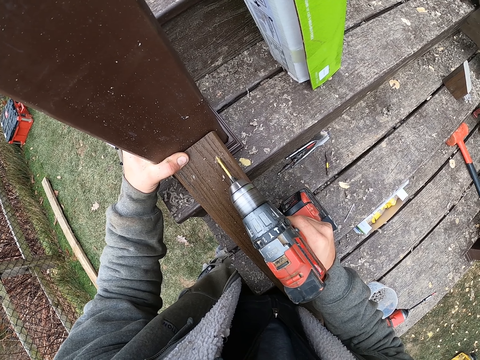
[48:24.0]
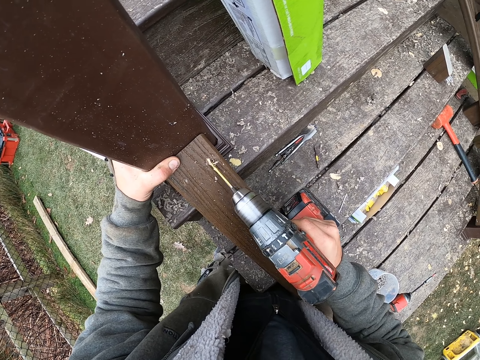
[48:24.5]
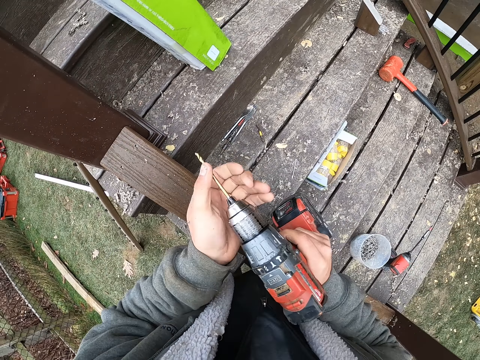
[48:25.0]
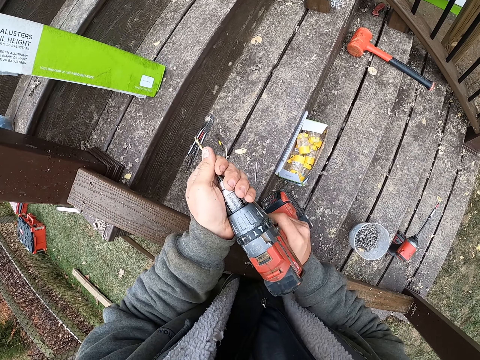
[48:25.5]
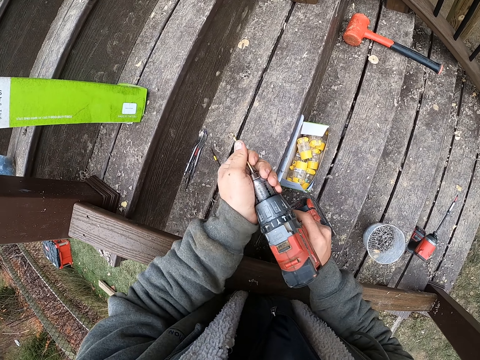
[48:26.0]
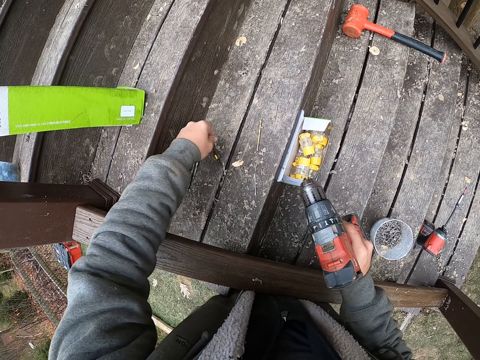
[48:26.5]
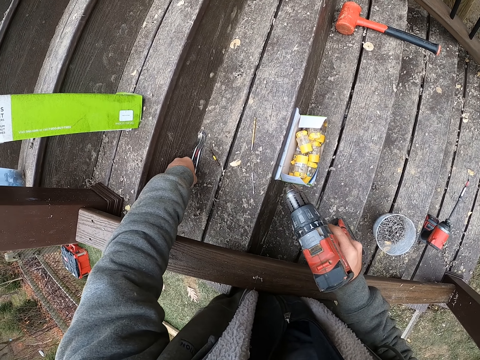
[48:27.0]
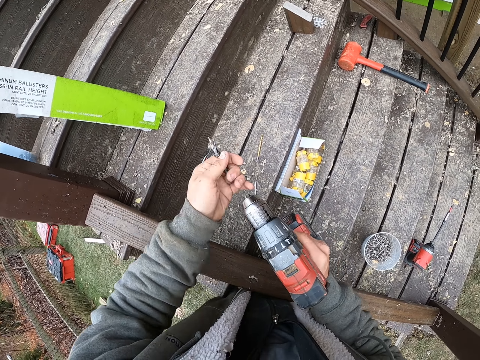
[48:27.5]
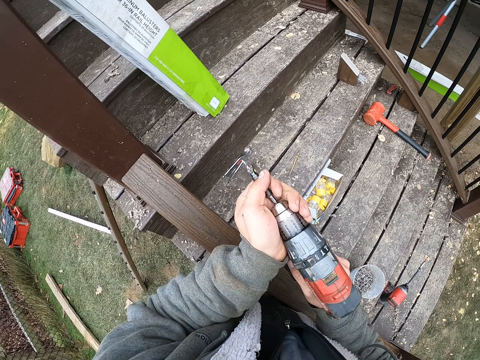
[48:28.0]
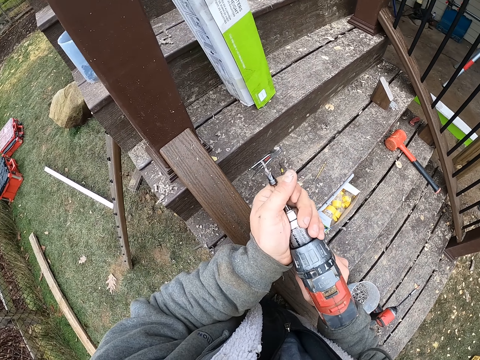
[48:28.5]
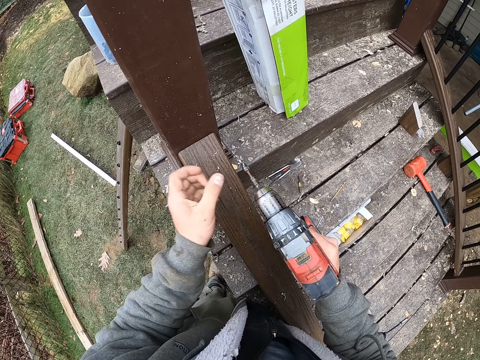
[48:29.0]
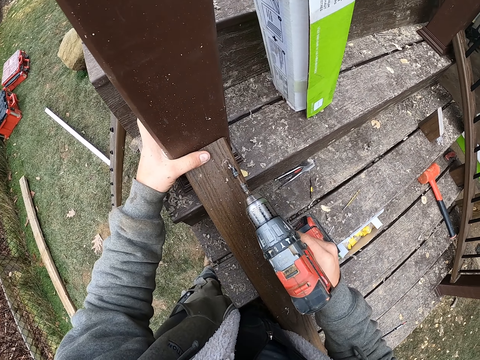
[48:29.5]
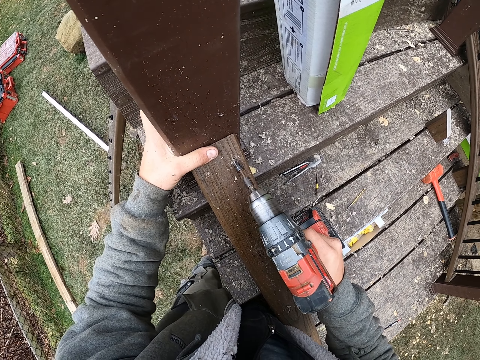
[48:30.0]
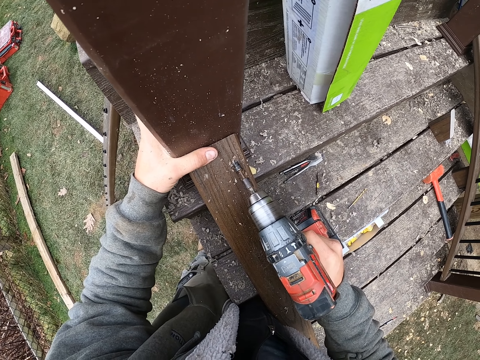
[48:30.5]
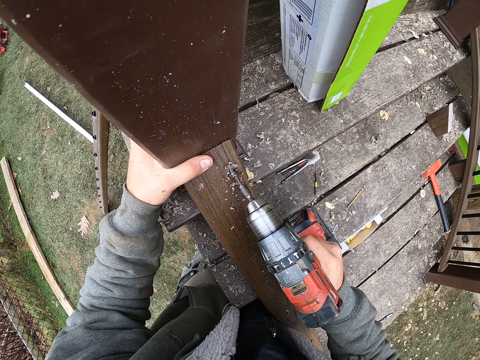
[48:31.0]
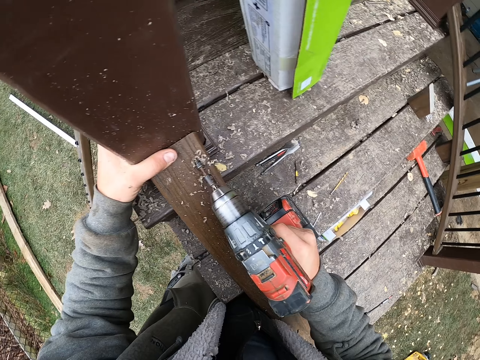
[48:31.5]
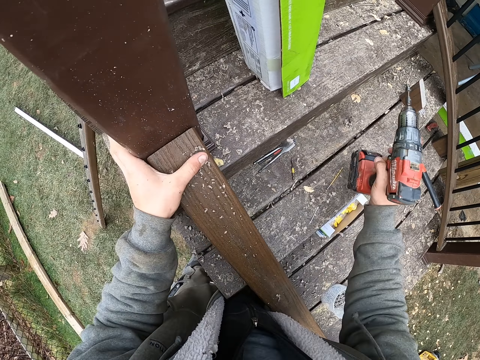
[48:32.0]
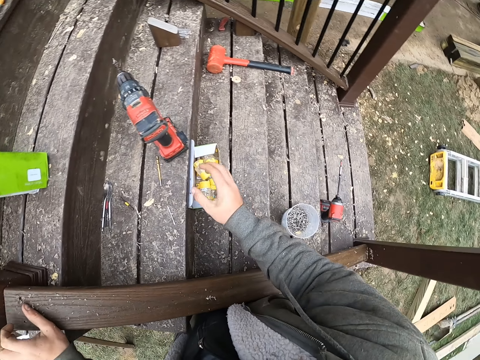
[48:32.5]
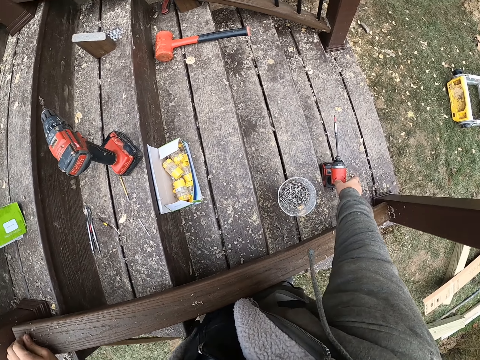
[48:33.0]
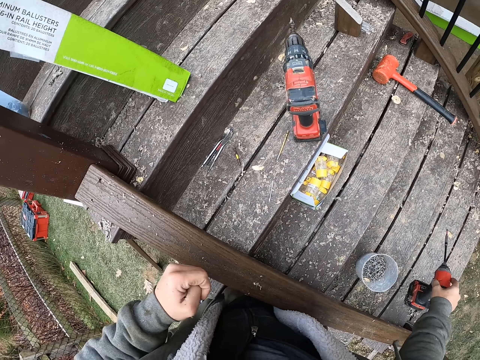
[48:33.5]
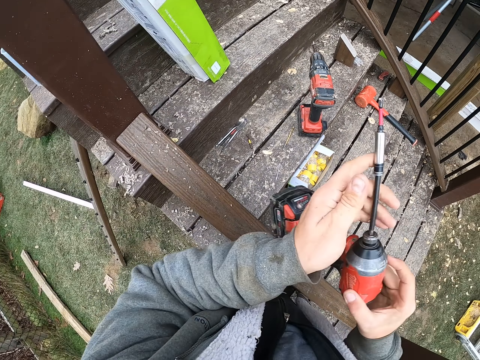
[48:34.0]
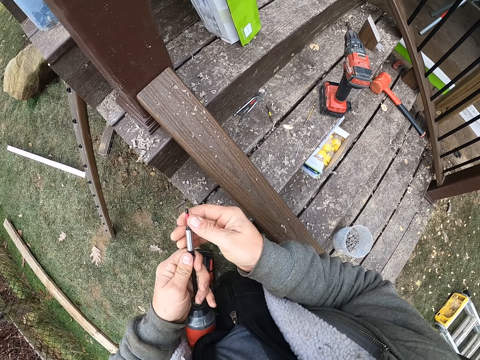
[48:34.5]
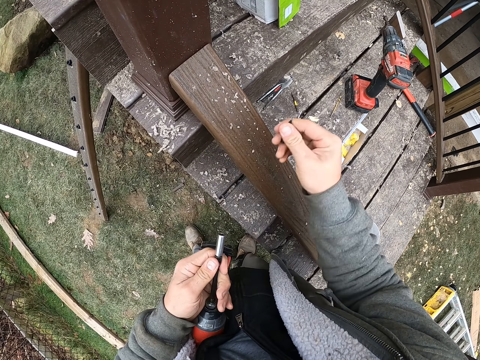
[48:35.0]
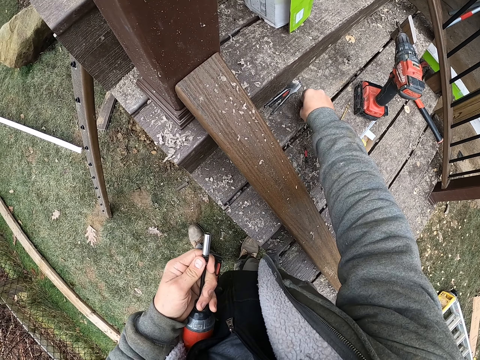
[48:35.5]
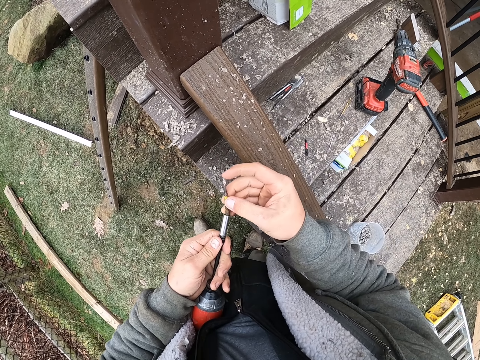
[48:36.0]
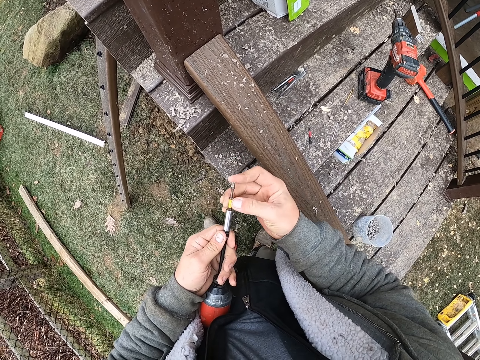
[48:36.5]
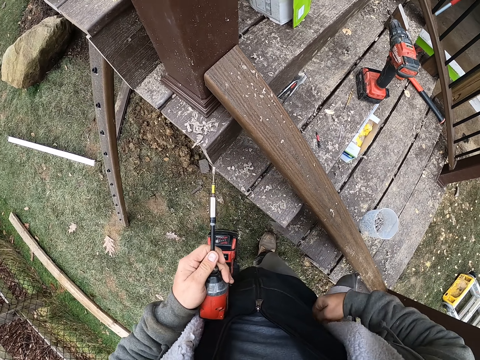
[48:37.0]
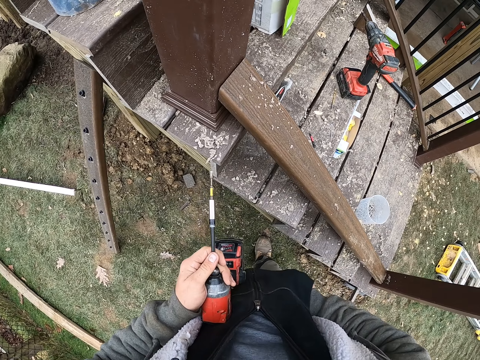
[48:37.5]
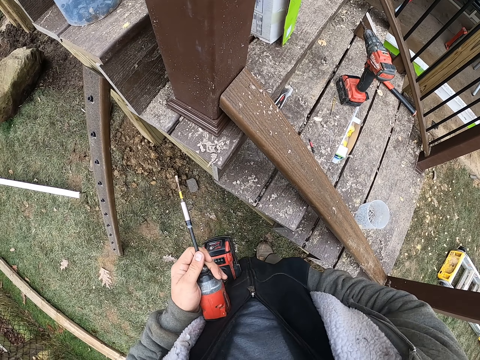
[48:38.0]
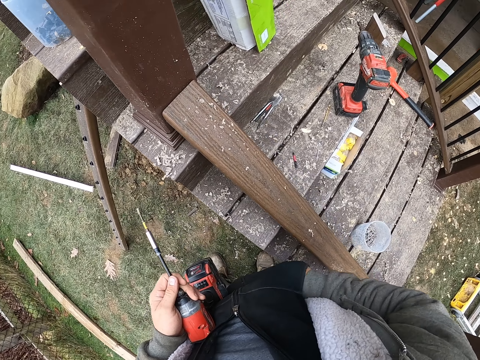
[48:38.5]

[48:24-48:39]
The camera wearer removes a drill bit from the drill. They put the drill bit on the stairs. They pick up the drill bit from the stairs. They insert the drill bit in the drill. They drill the nail on the wood. They put the drill on the stairs. They take the drill from the stairs. They remove the drill bit from the drill. They put the drill bit on the stairs. They pick up the drill bit from the stairs. They insert the drill bit in the drill. They insert a hand in the pocket.

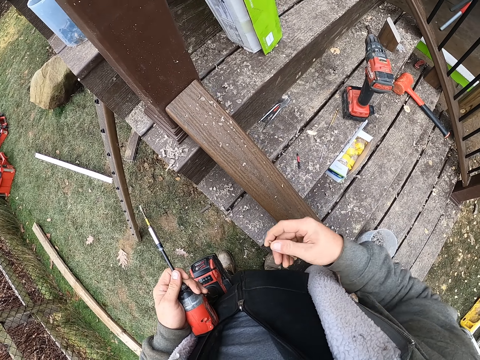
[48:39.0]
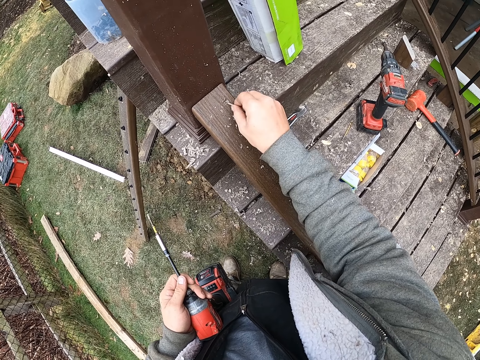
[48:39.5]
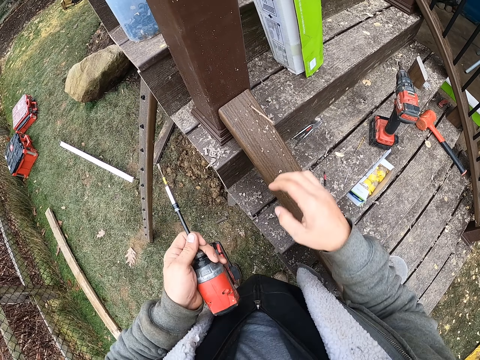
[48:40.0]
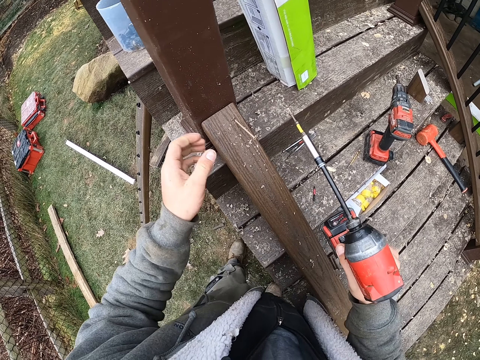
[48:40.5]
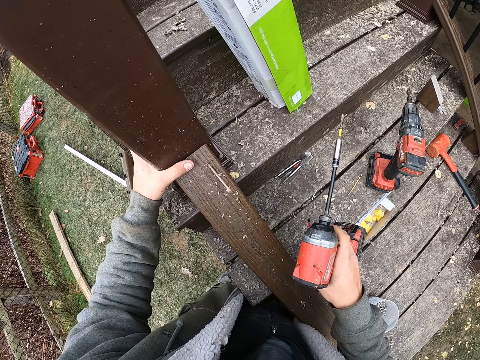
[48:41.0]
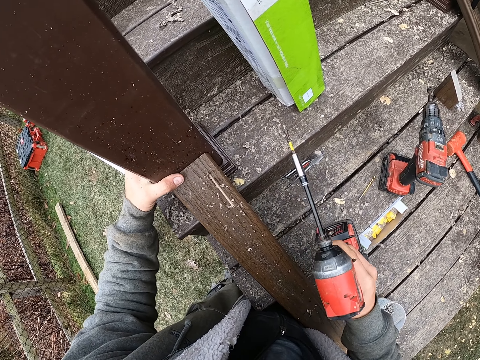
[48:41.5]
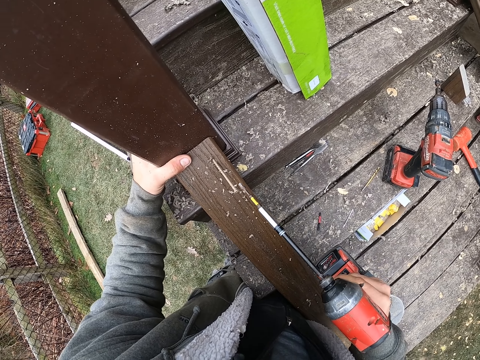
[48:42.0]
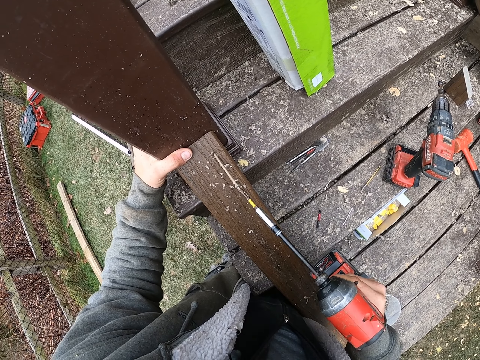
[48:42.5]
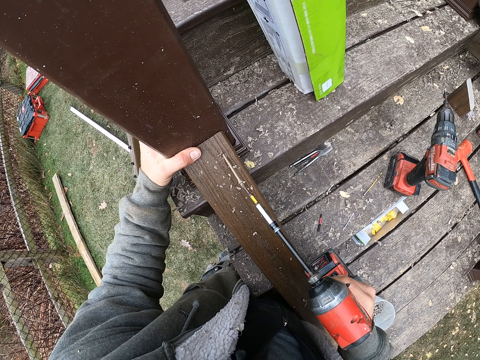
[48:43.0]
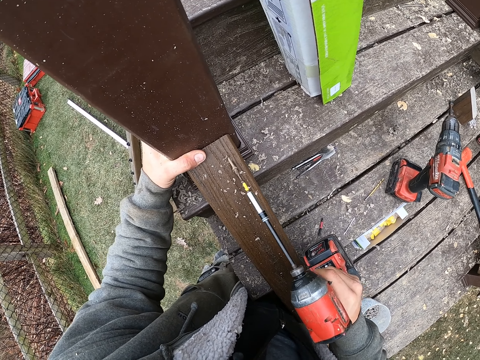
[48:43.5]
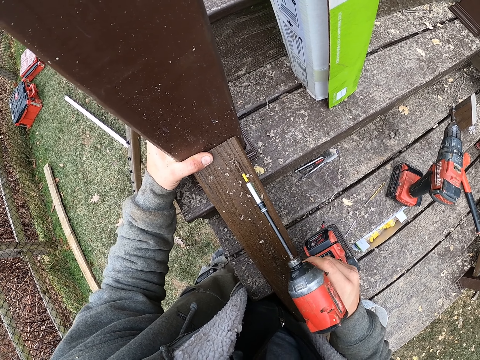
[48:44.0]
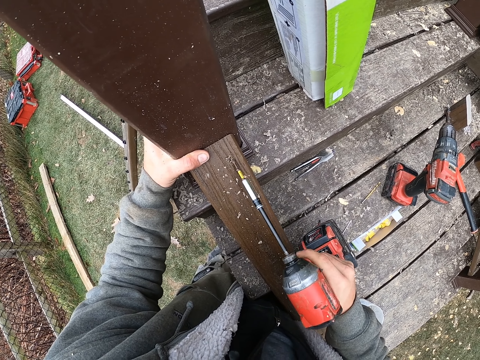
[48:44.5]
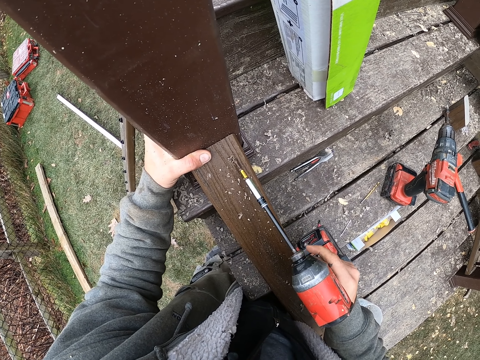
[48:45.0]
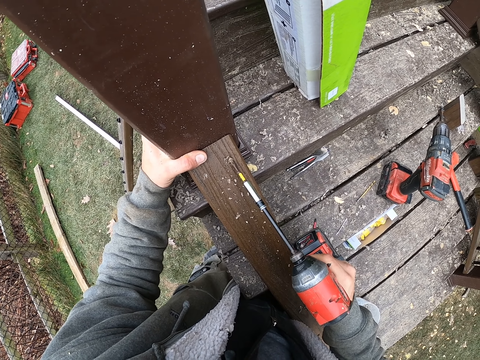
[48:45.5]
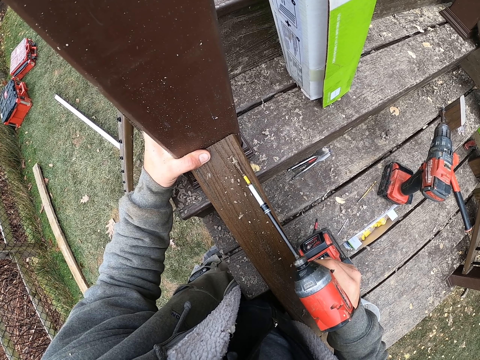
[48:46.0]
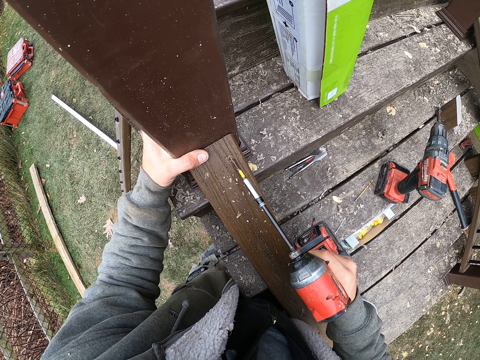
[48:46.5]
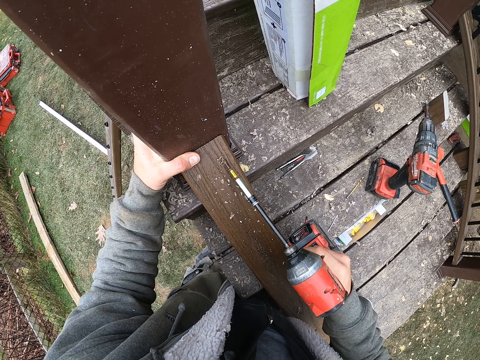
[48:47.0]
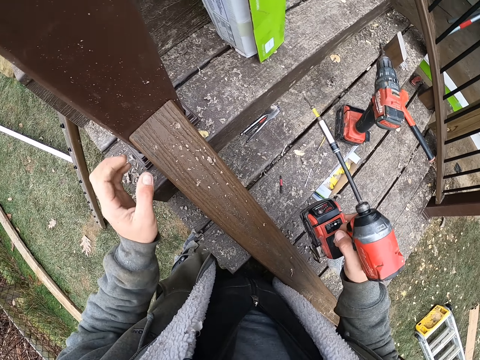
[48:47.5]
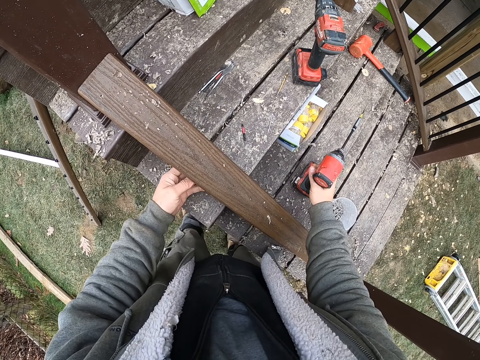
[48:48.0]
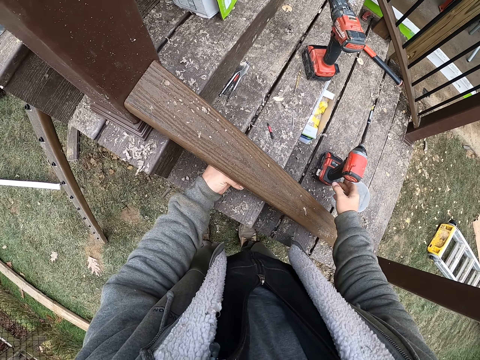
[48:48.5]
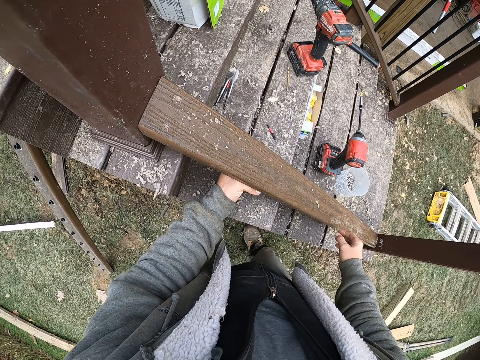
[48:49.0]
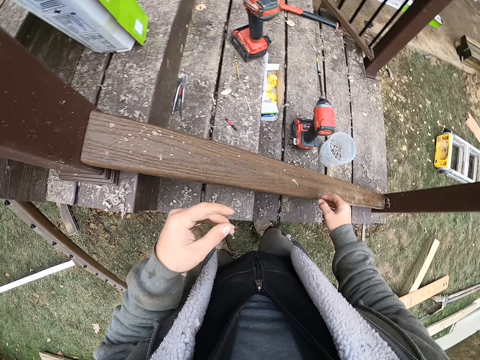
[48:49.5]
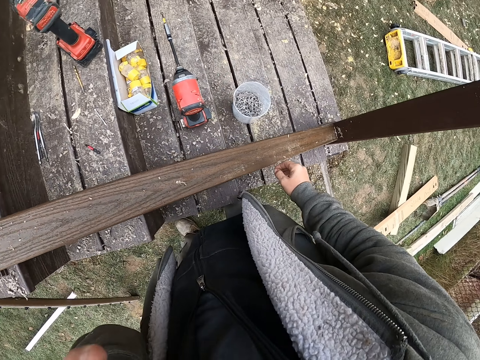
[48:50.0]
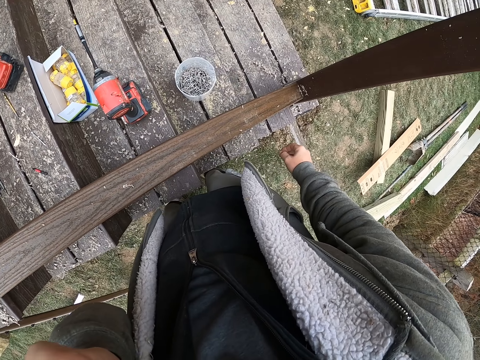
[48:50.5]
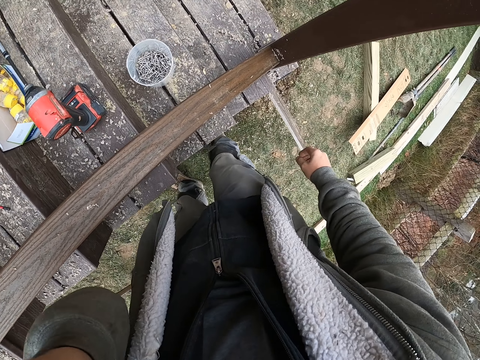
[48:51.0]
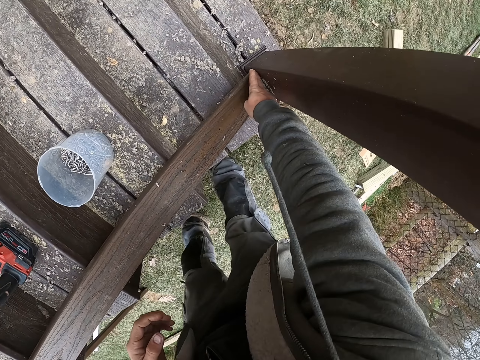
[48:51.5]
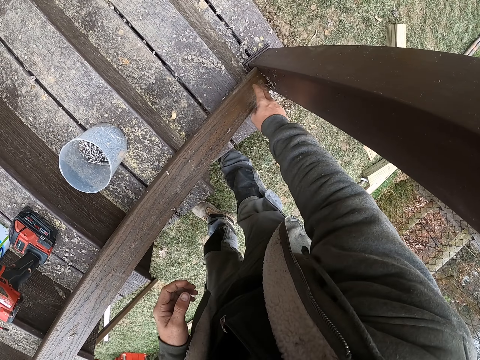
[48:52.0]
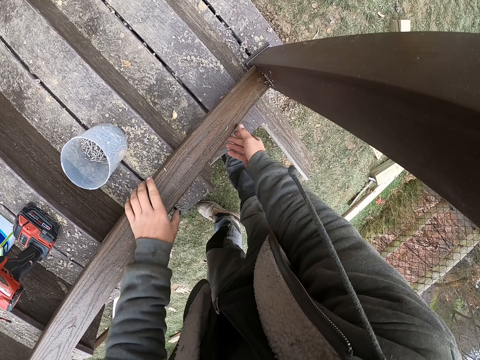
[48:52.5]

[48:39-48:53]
The camera wearer removes a nail from the pocket. They insert the nail in the wood. They drill the nail into the wood. They put a drill on the stairs. They hold a level. They wipe the wood.
